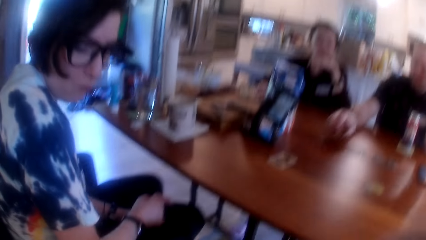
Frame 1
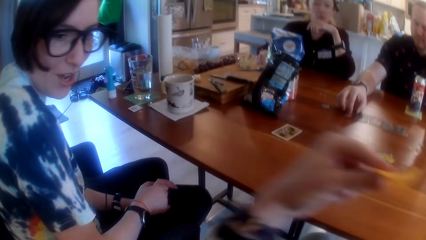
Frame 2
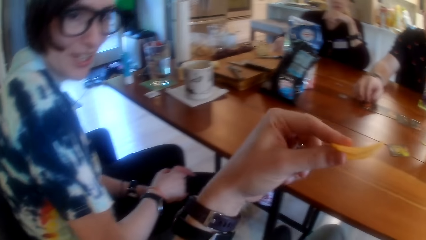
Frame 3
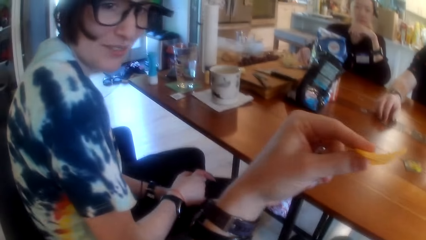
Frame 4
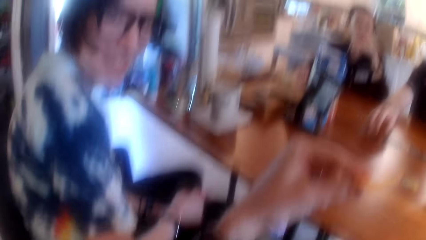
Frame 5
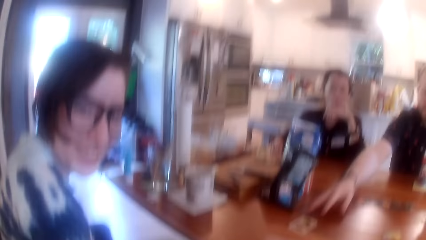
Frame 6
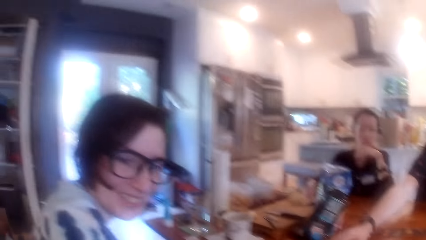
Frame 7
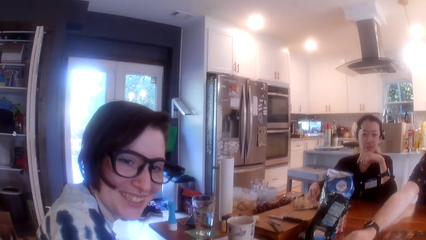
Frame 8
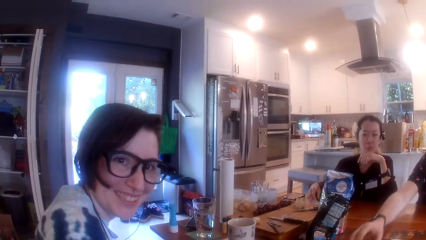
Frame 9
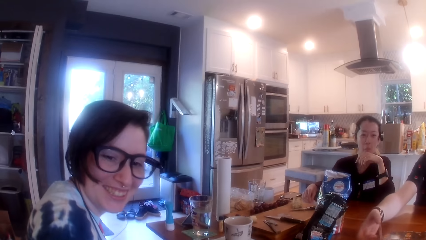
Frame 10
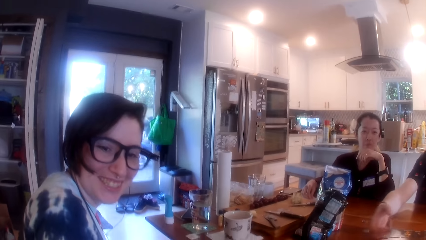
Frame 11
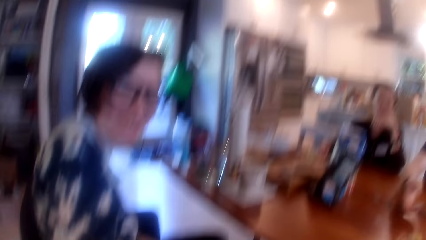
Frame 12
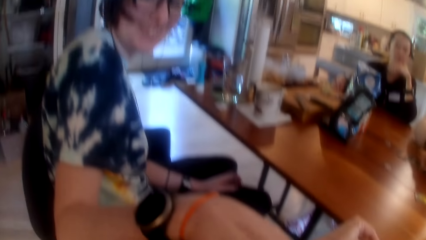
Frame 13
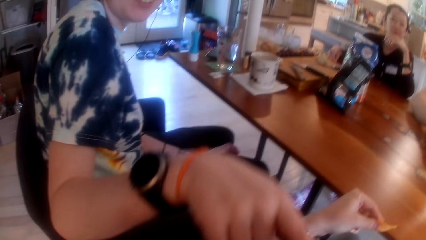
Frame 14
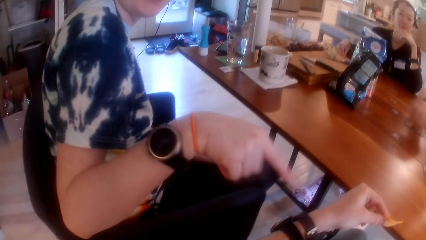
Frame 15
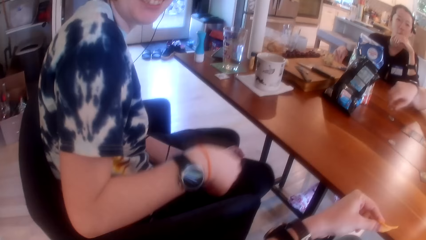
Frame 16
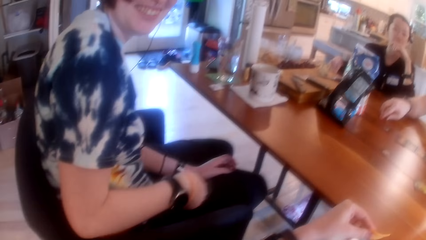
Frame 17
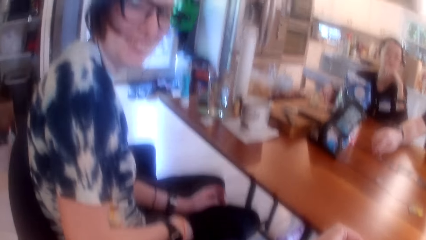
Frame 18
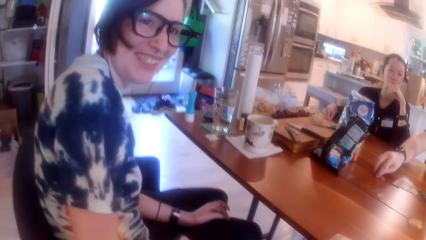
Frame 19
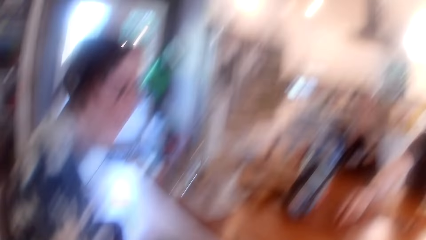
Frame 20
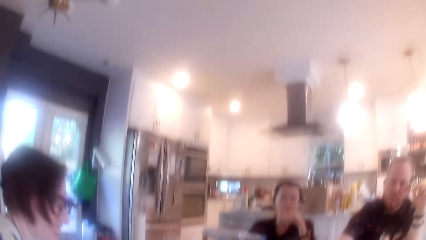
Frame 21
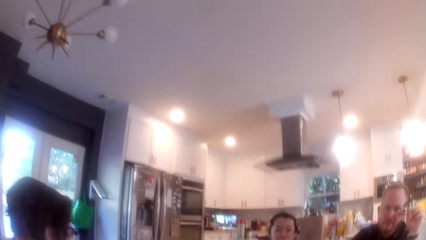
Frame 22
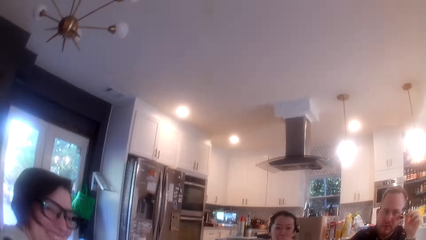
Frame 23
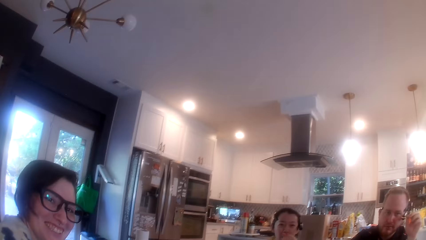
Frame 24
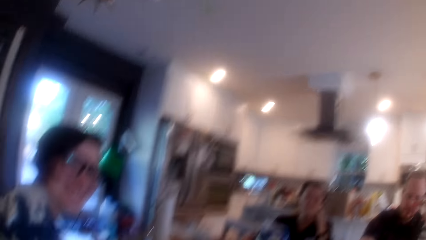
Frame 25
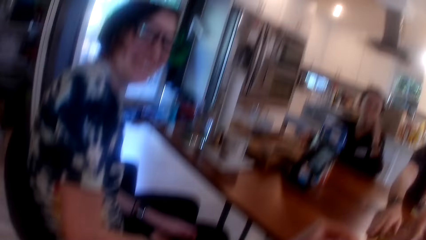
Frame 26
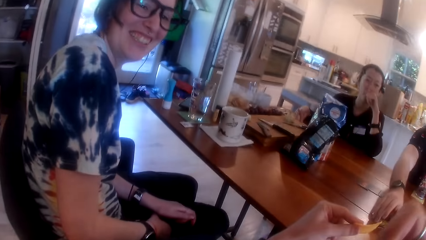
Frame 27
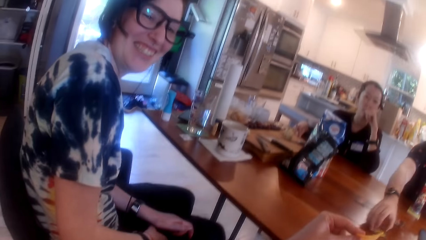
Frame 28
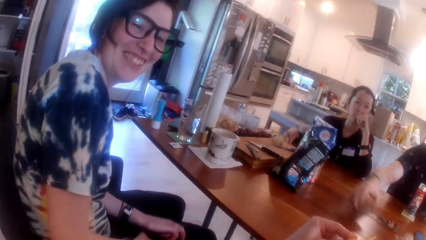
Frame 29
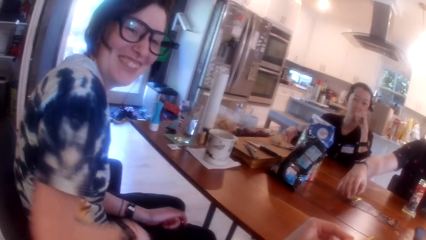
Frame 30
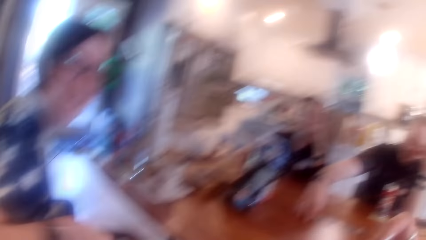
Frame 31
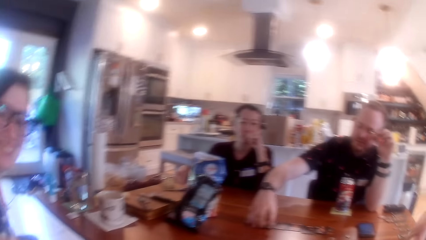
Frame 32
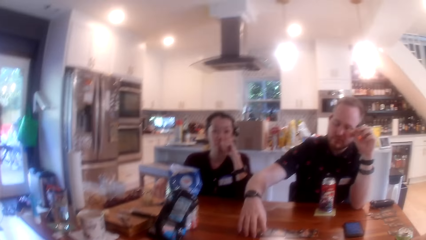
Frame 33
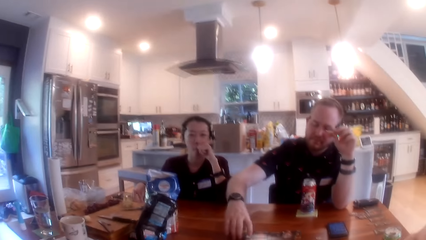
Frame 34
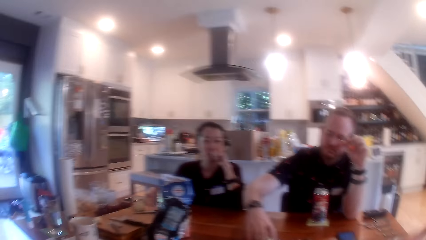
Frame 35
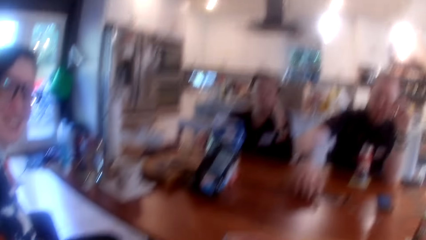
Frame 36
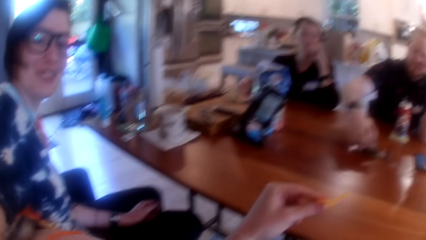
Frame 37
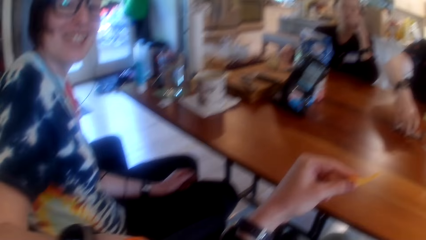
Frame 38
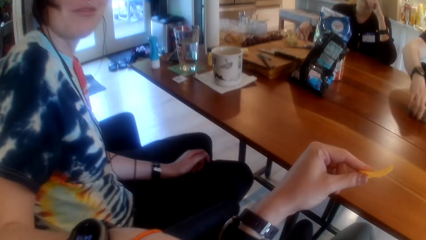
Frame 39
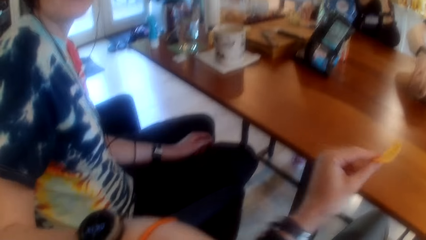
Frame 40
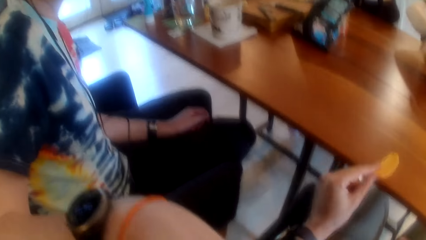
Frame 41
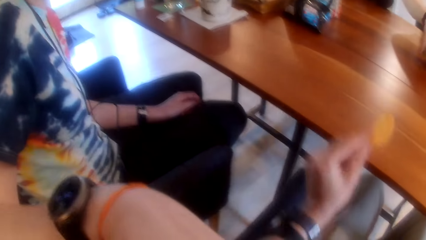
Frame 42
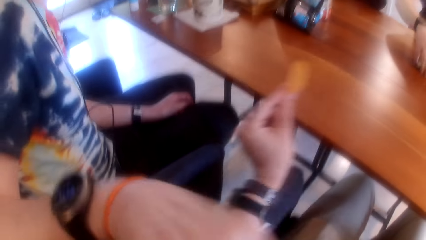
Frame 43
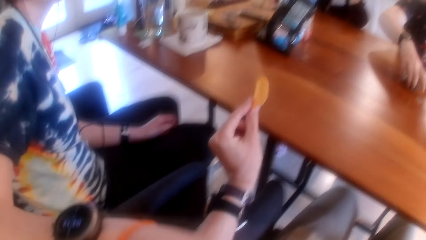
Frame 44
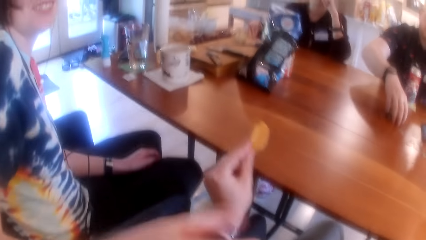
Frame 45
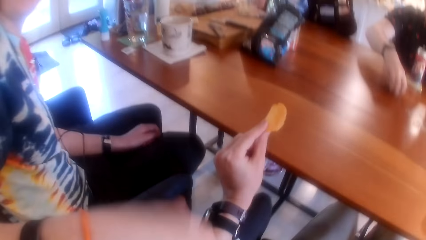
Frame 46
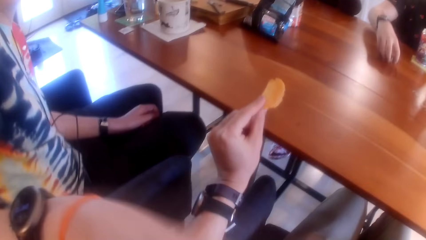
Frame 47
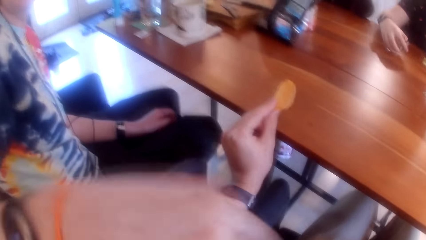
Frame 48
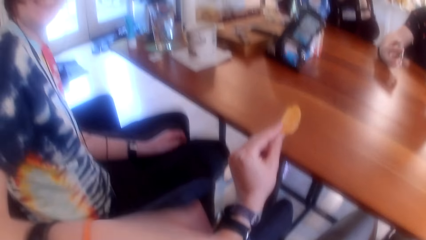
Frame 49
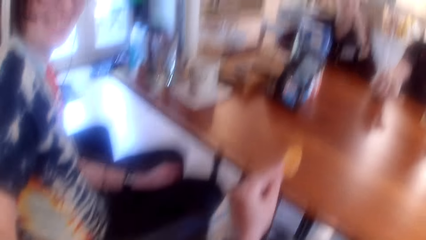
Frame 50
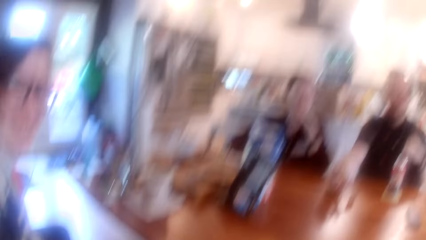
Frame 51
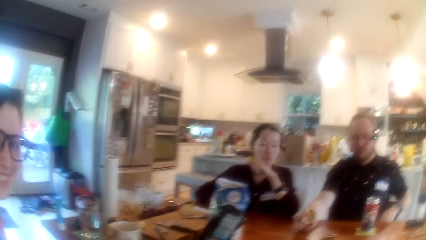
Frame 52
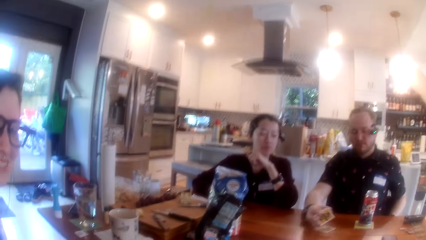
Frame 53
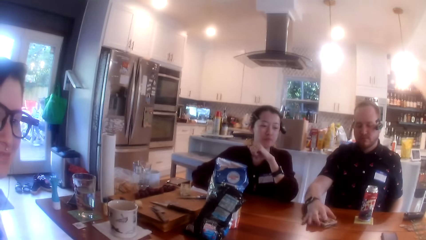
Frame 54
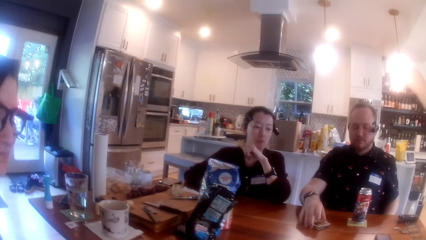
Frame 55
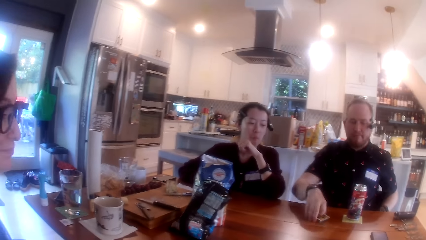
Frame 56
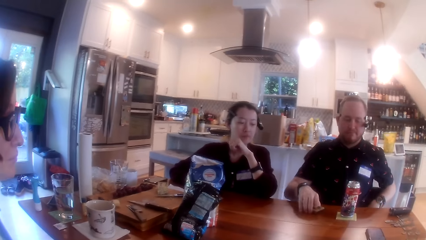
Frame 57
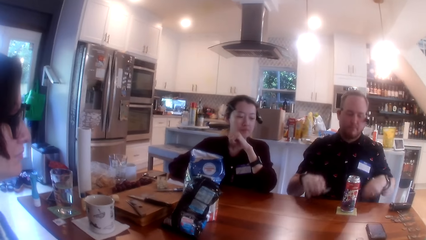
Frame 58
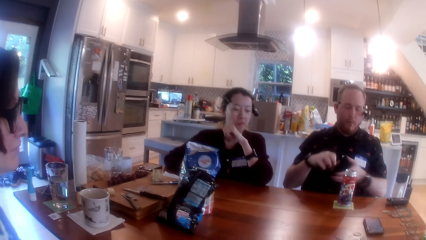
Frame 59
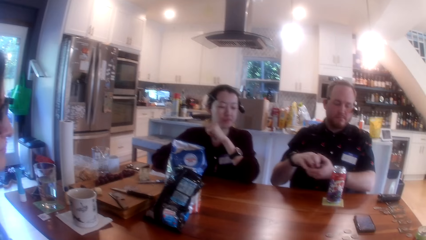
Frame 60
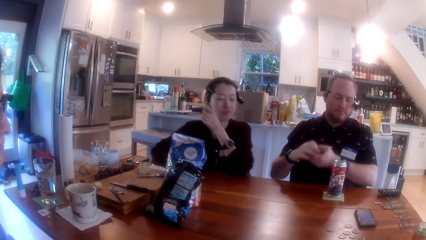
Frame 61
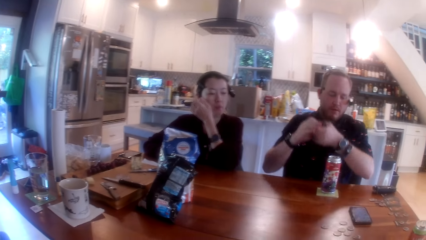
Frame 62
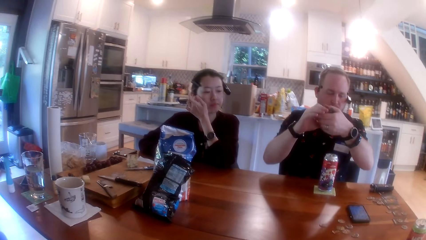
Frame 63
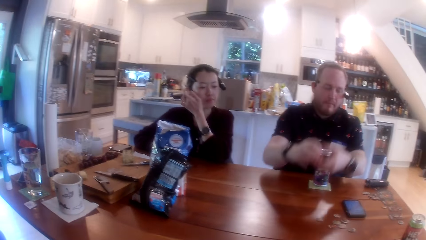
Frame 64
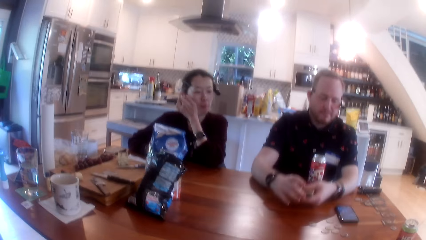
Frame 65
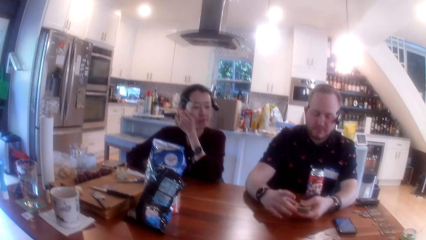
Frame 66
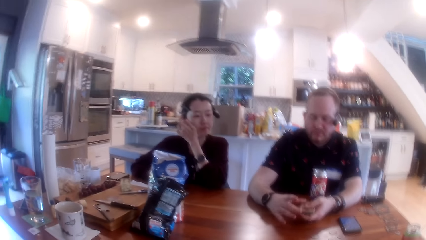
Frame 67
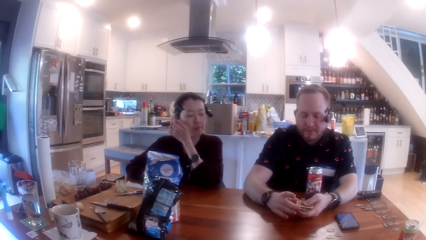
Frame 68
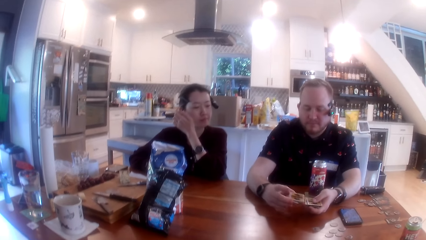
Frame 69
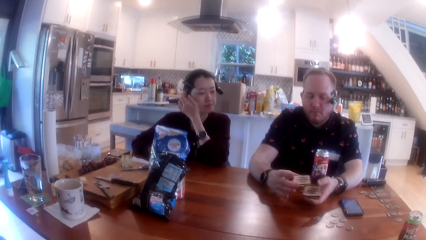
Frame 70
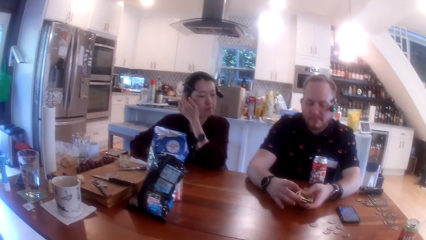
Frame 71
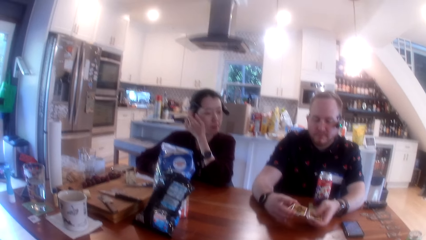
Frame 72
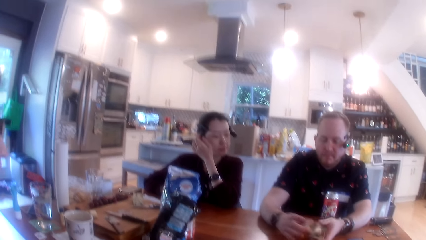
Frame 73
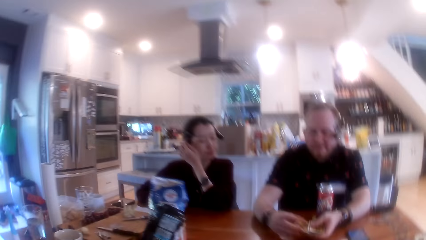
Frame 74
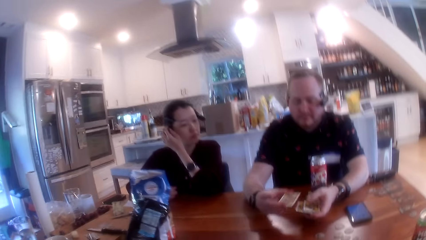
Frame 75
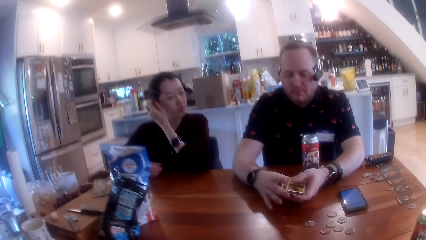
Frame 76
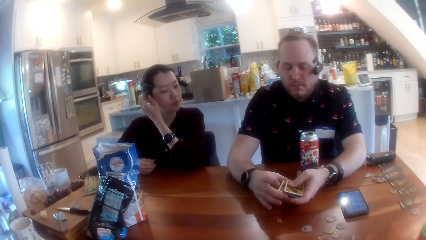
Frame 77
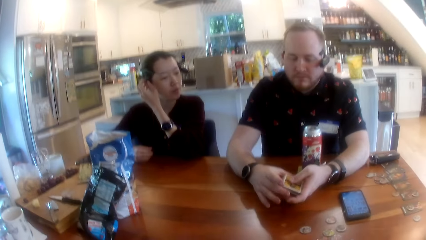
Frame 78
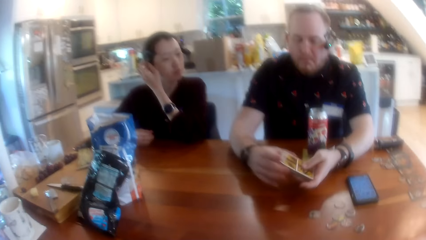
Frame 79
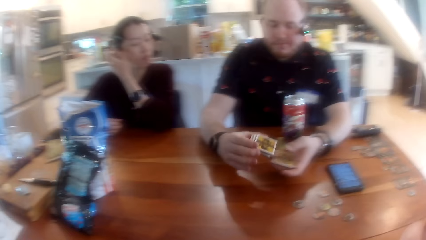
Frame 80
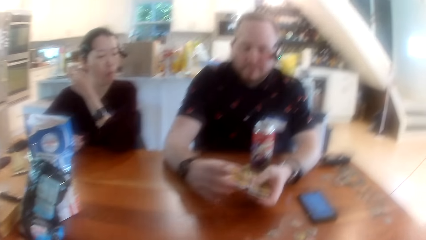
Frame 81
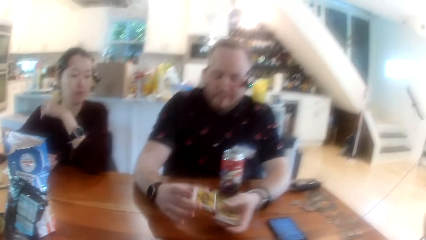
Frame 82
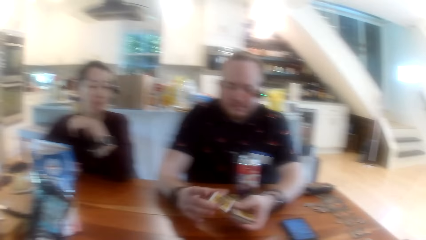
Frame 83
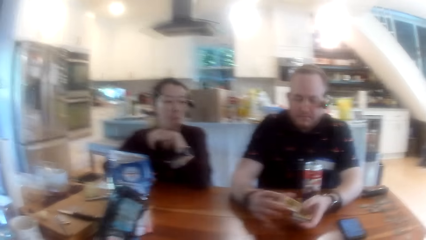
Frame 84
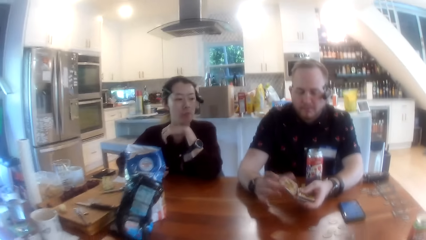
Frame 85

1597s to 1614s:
The man places the card on the table with his right hand. The camera wearer eats the crisp. The man takes a card from the table with his right hand. A lady talks with the camera wearer. The man moves a coin on the table with his right hand. The camera wearer talks with the lady. The man takes a card from the table with his right hand and stacks cards on the table with his right hand. A woman cleans crumbs off the clothing of the camera wearer with her right hand. The man takes the stacked cards from the table with his right hand, drops a card to the table from his right hand, drops the stacked cards on the card on the table with his right hand, and takes the stacked cards from the table with his right hand. The camera wearer looks around. The man holds the cards with both hands and shuffles the cards with both hands.
